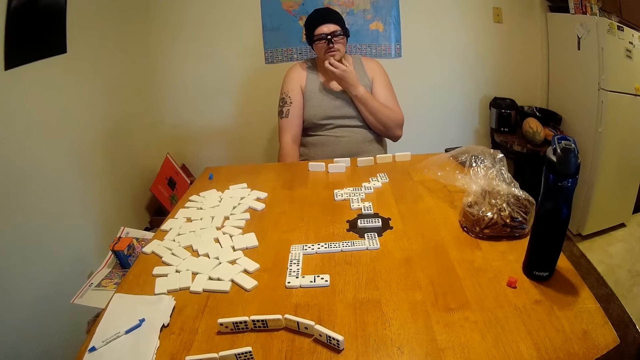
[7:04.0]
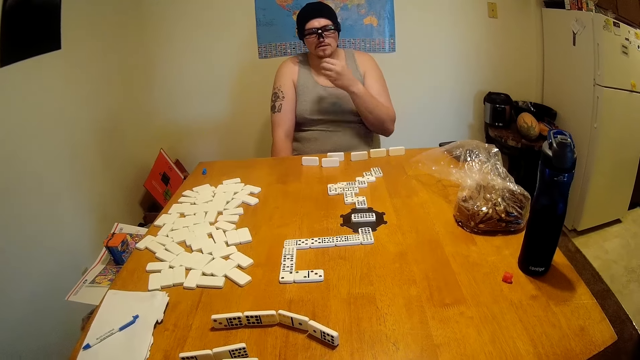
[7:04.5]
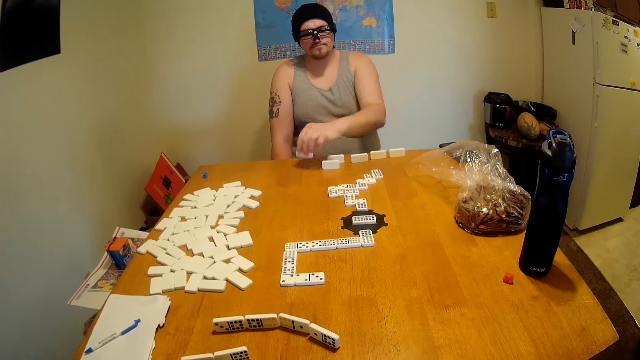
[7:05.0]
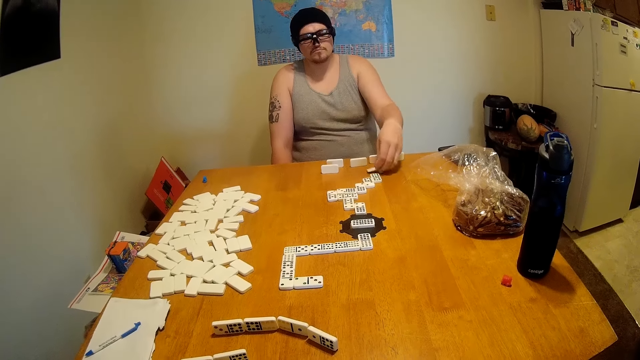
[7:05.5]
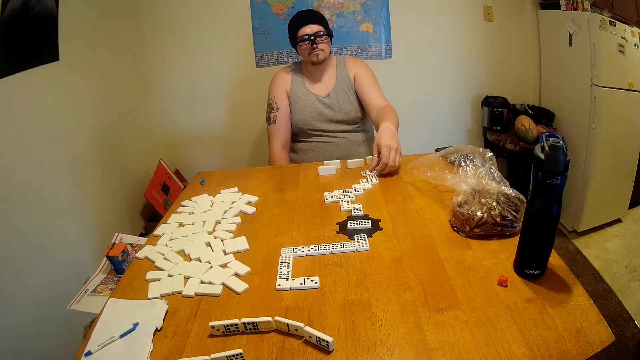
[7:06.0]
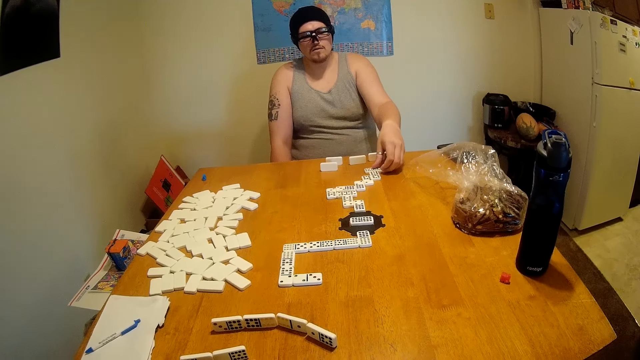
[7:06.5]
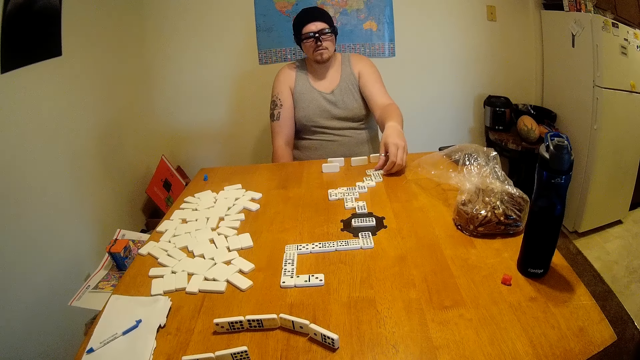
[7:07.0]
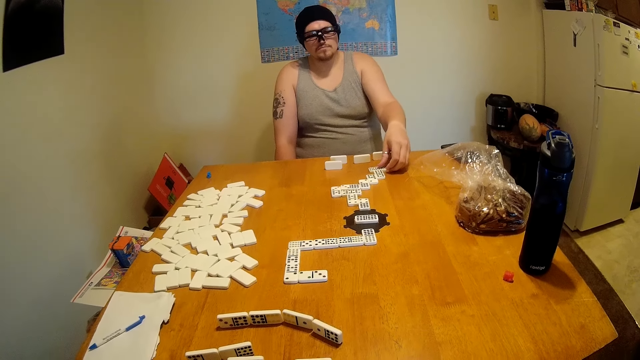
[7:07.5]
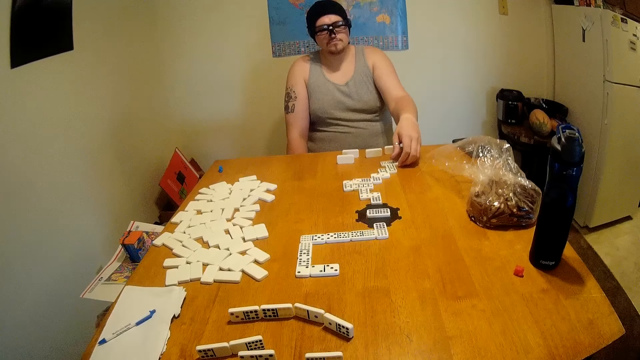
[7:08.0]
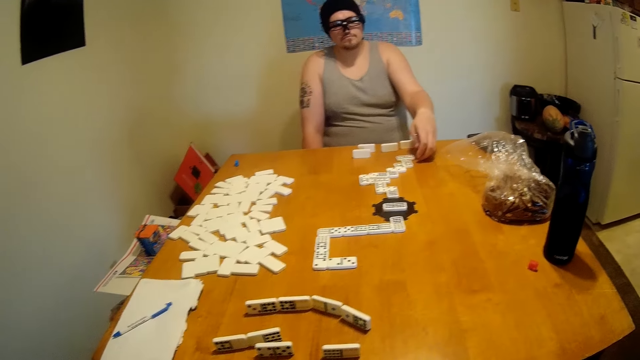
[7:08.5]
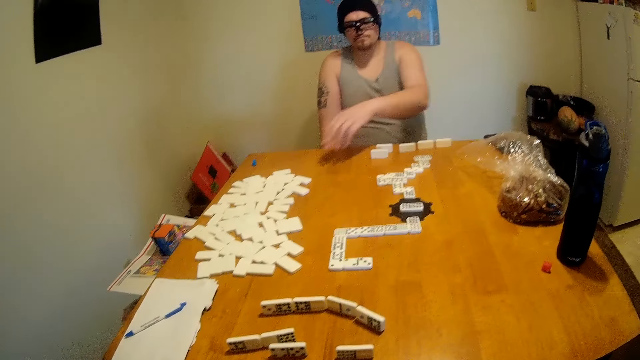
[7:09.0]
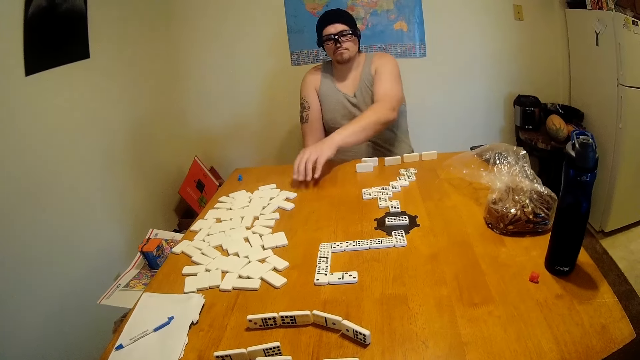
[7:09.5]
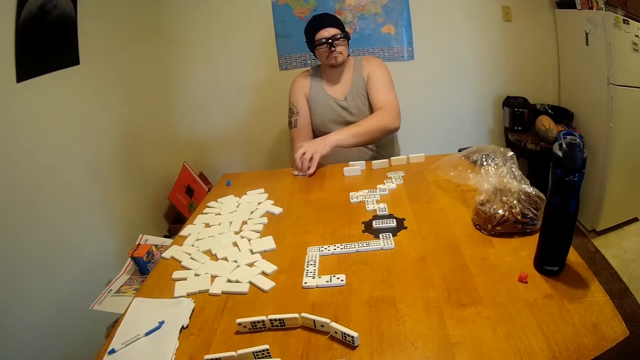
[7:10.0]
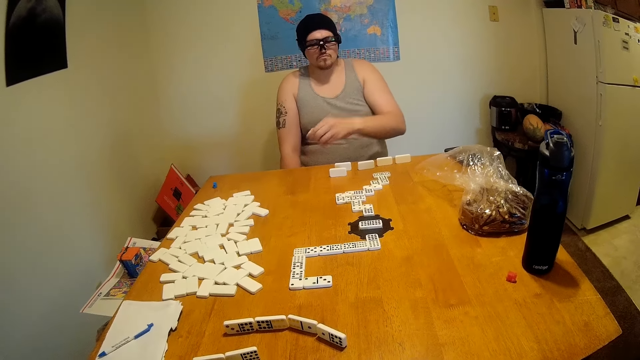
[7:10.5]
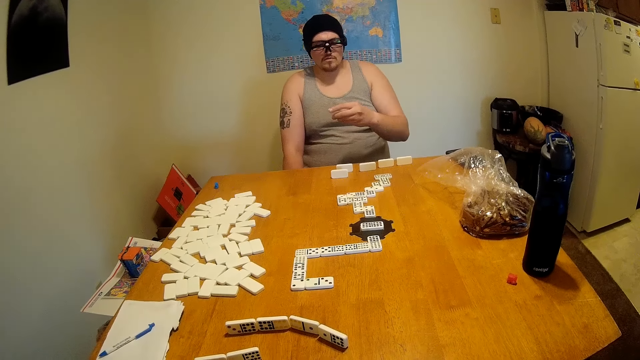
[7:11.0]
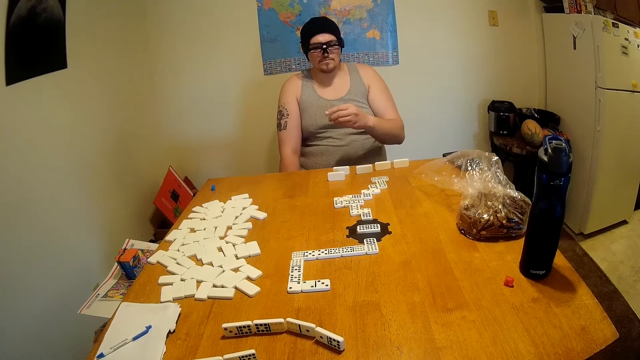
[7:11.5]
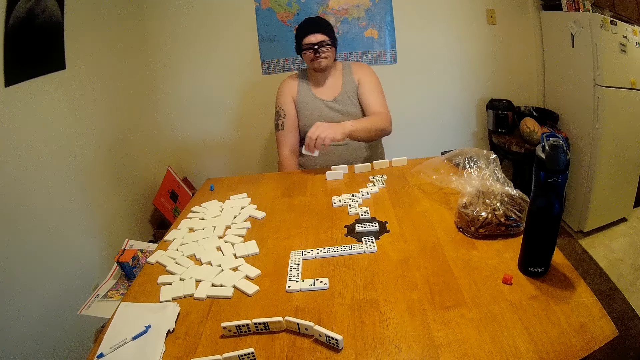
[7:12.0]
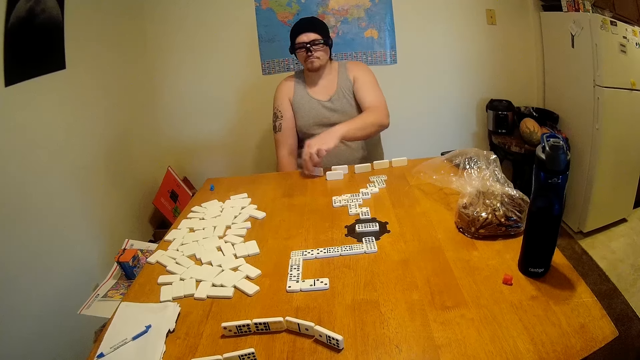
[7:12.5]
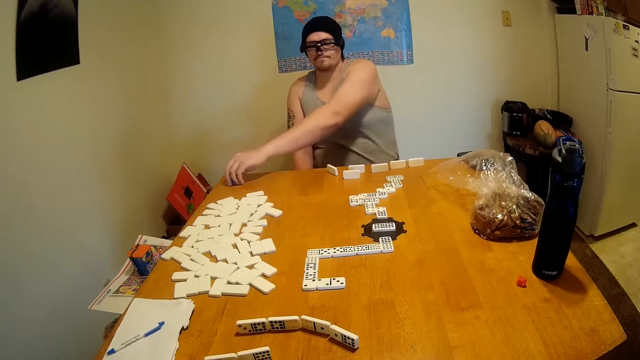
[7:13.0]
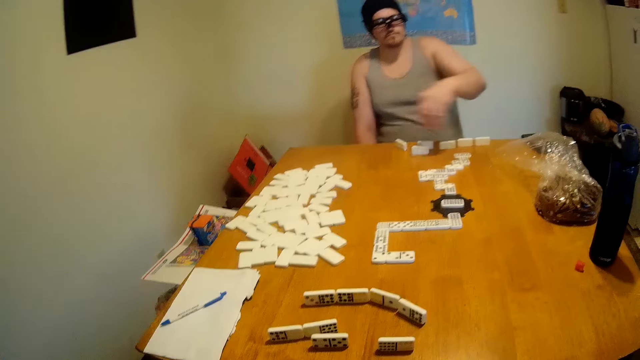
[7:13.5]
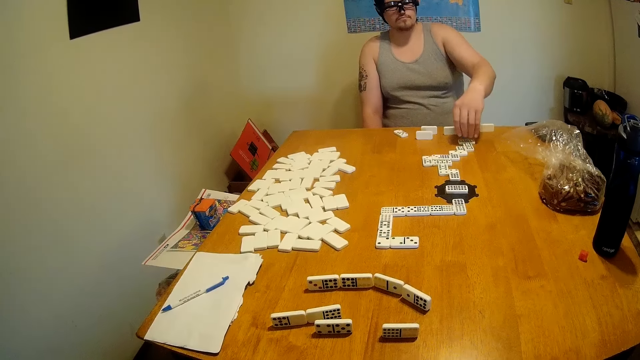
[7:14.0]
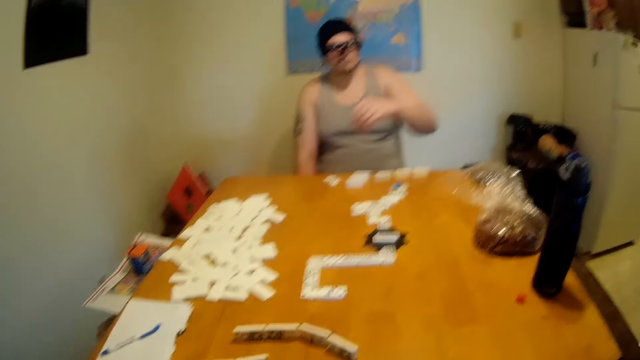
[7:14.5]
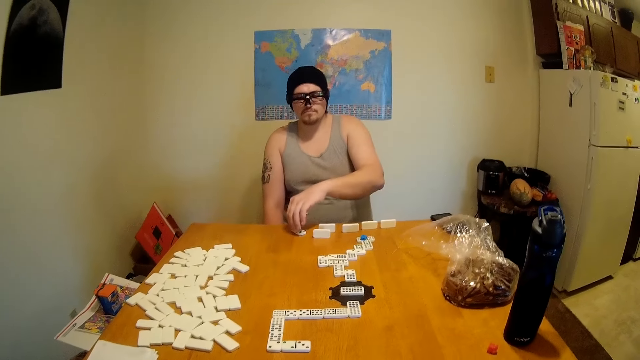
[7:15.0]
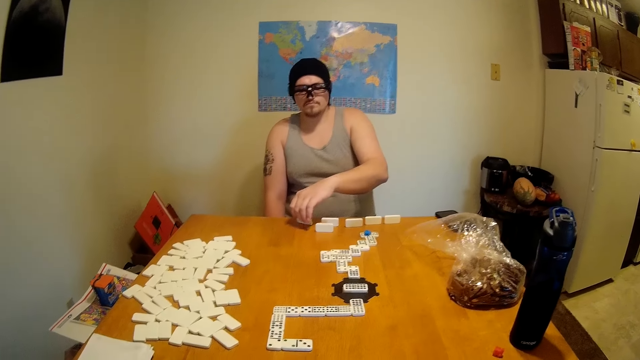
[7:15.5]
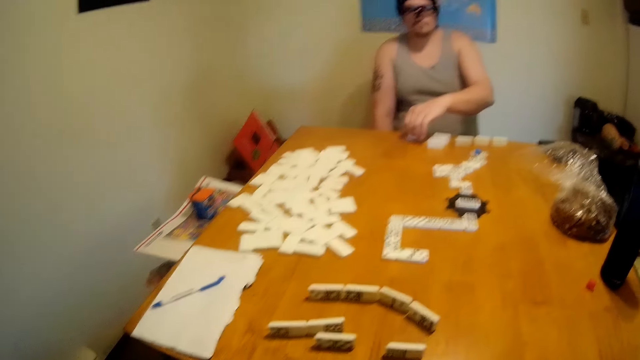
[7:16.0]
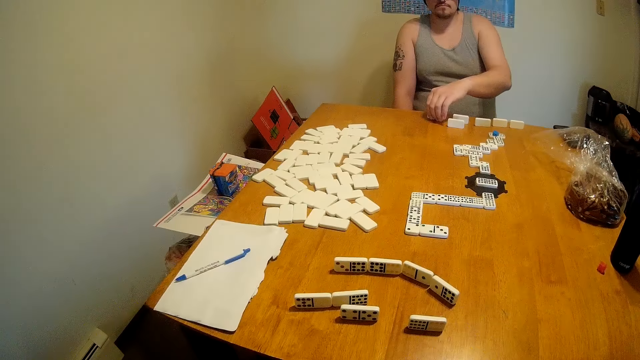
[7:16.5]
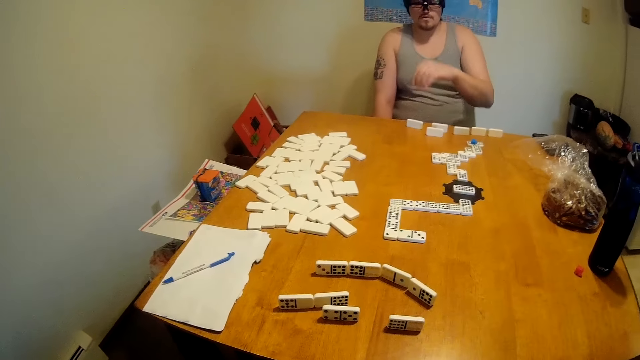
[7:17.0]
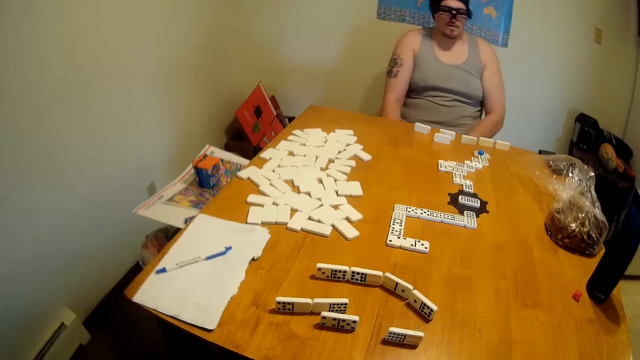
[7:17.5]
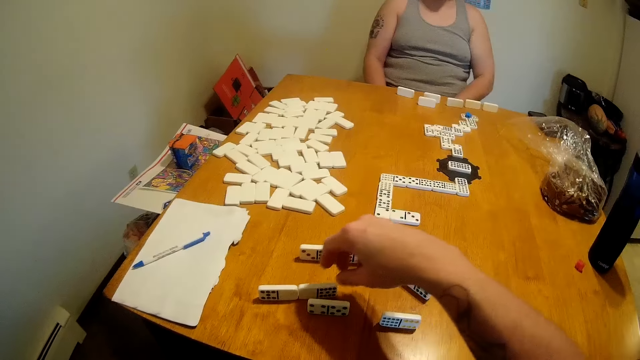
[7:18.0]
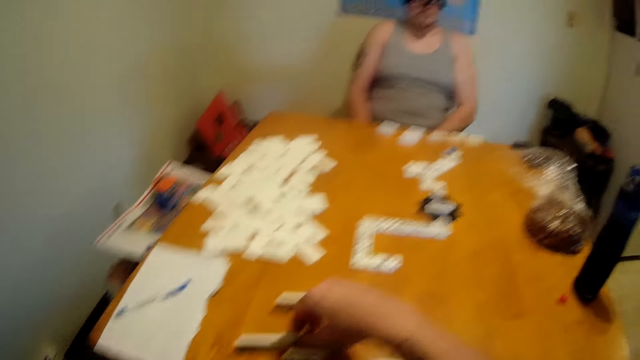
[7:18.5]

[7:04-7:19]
A man lifts a tile from the table. He places the tile at the end of a domino chain. He holds a domino. He moves a tile on the table. He lifts a tile from the table. He places the tile on the table. He lifts a marker from the table. He places the marker on the domino chain. He picks up a domino and holds the domino. The camera wearer looks around the table.

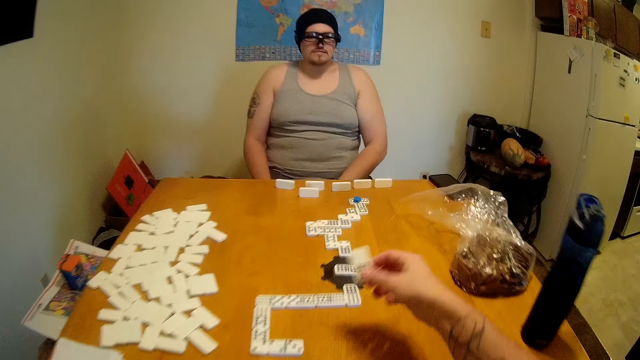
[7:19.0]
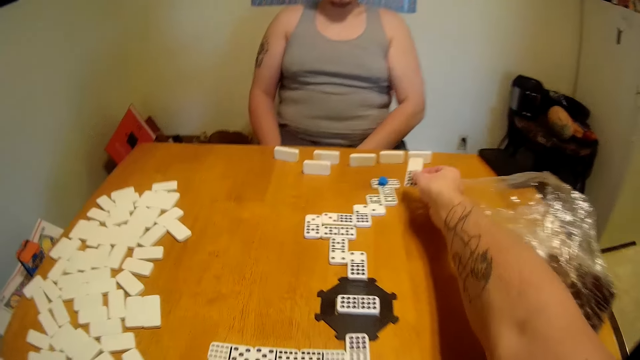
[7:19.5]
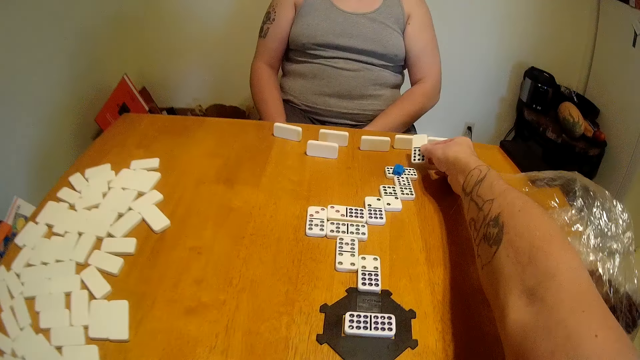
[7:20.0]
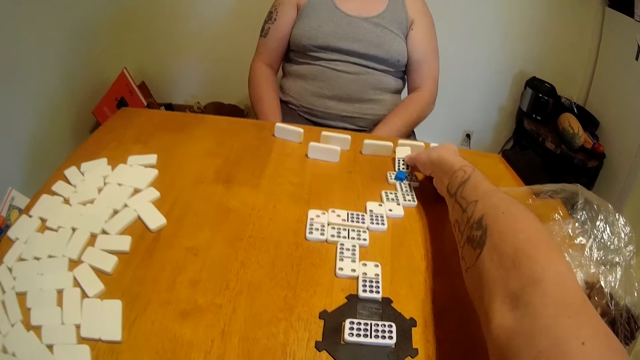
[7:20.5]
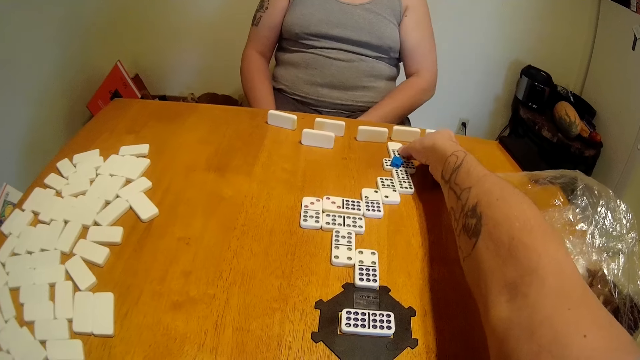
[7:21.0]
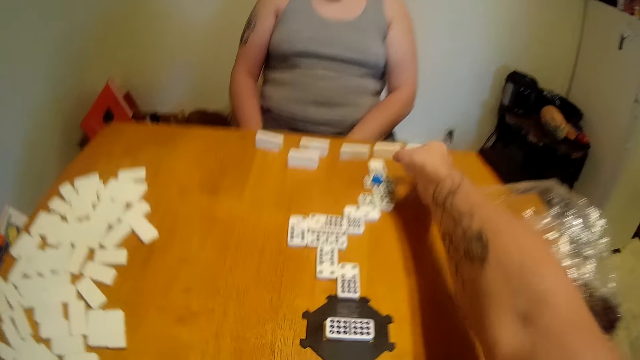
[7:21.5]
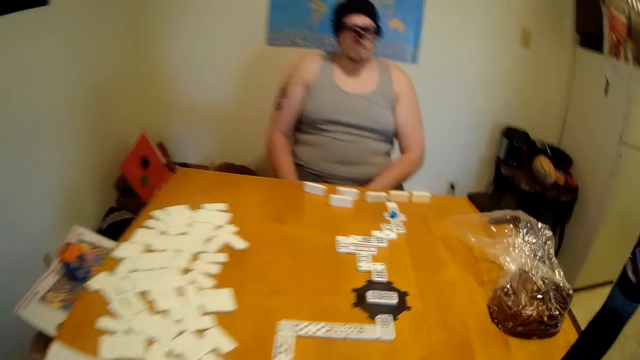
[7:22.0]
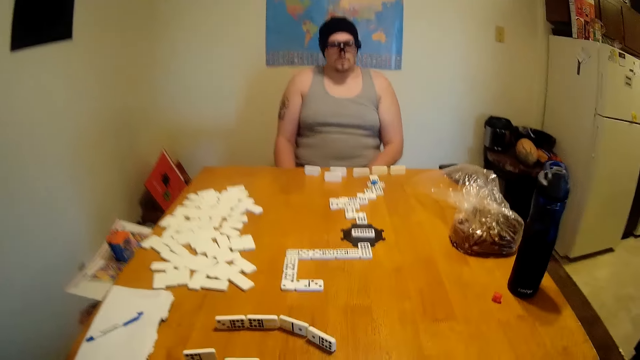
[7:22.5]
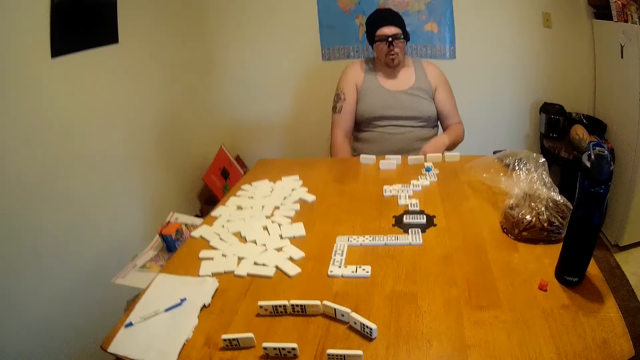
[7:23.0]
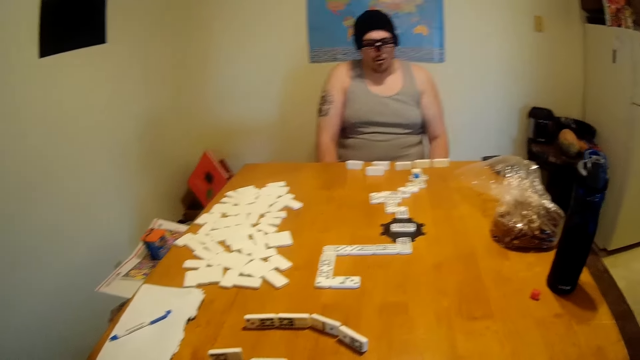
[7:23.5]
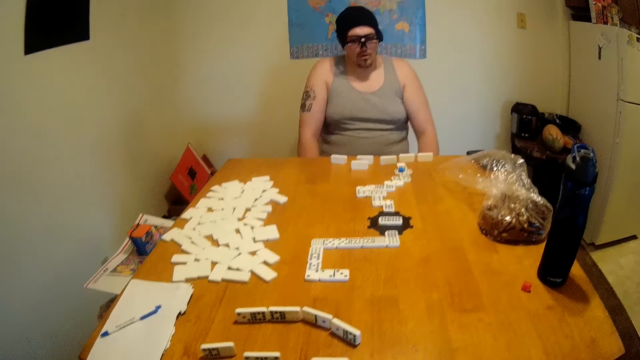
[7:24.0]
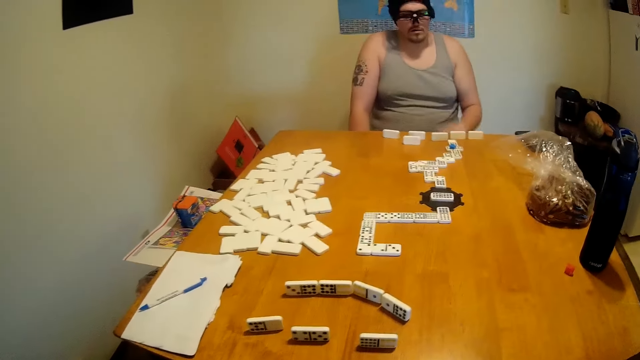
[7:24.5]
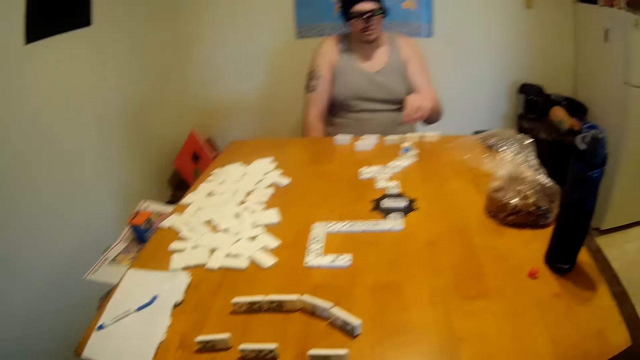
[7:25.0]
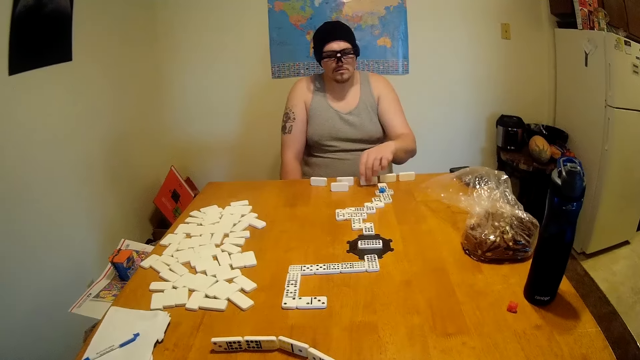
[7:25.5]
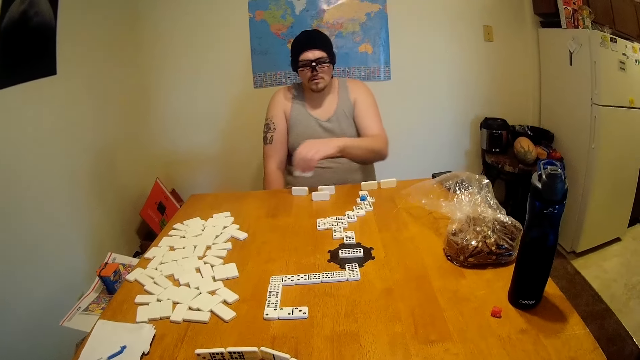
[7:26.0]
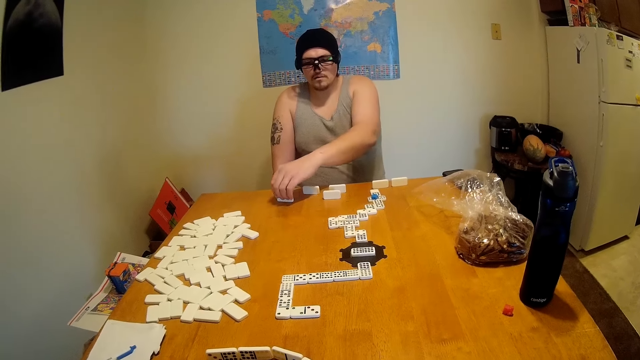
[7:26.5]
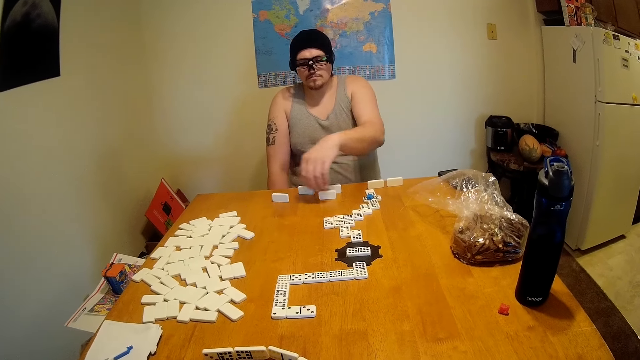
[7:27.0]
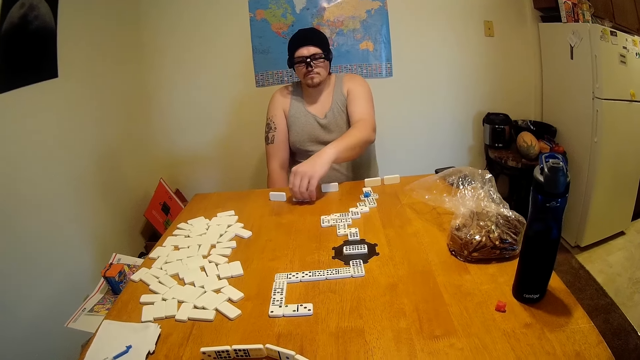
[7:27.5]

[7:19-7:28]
The camera wearer lifts a tile from the table. They place the tile at the end of a domino chain. They look around the table. A man picks up a domino and puts the domino on the table.
